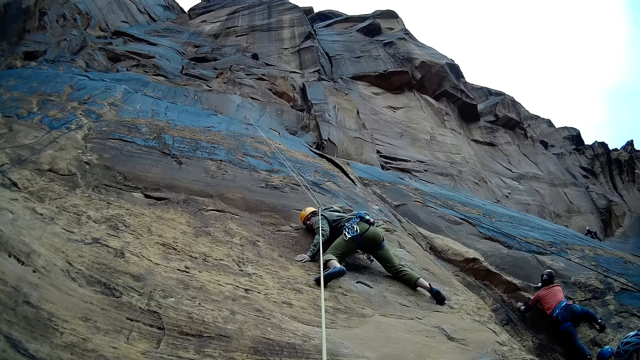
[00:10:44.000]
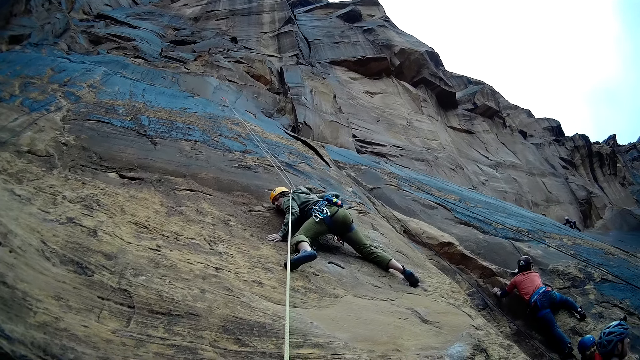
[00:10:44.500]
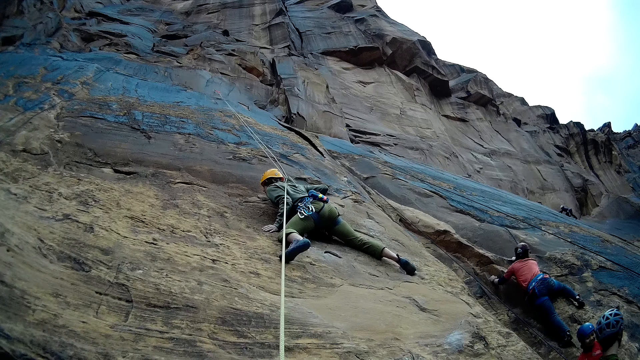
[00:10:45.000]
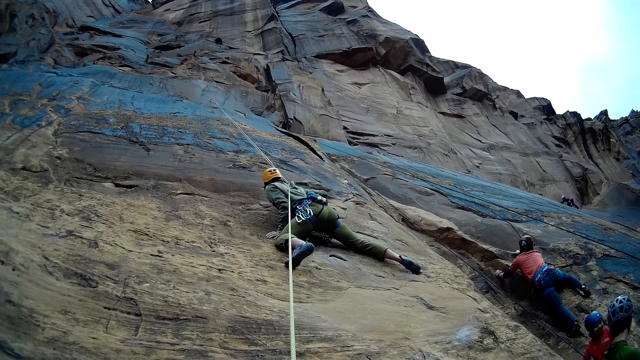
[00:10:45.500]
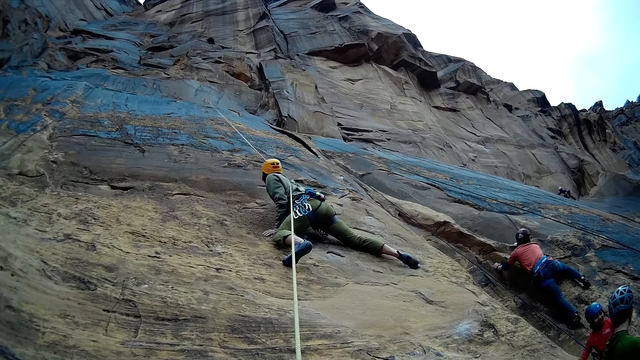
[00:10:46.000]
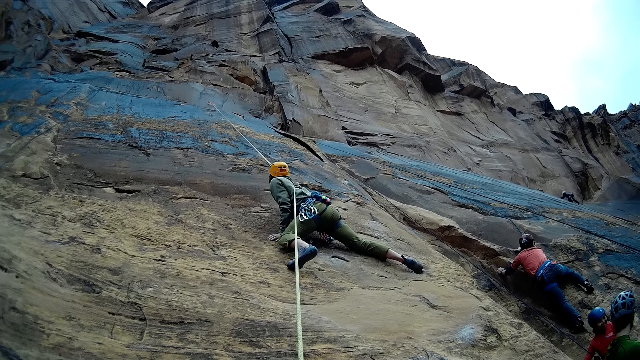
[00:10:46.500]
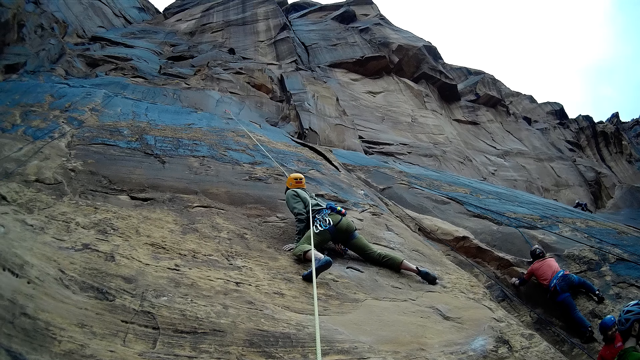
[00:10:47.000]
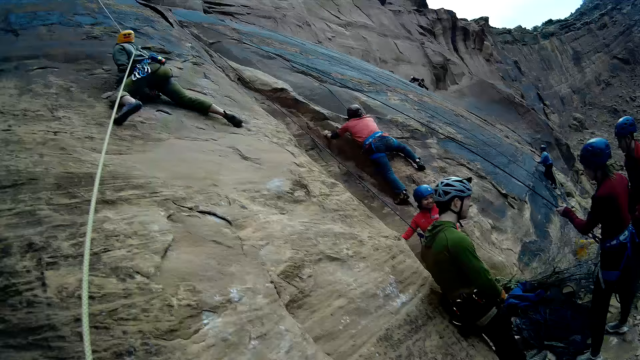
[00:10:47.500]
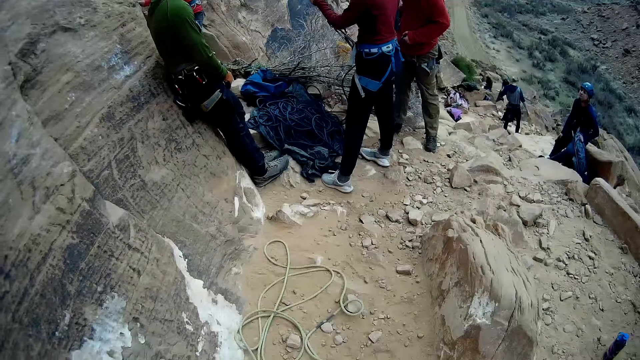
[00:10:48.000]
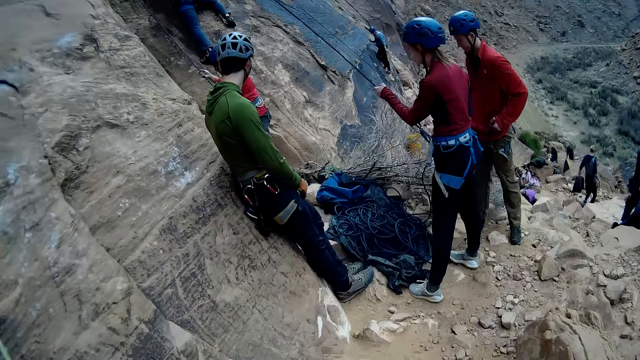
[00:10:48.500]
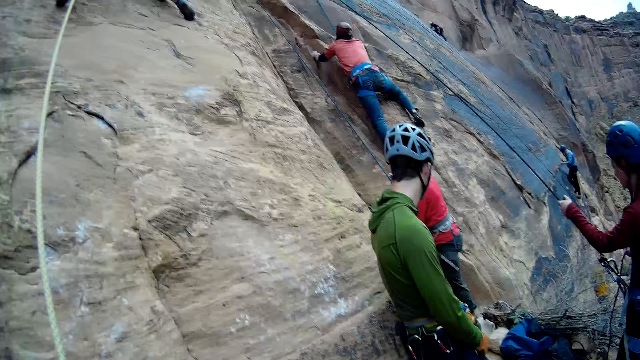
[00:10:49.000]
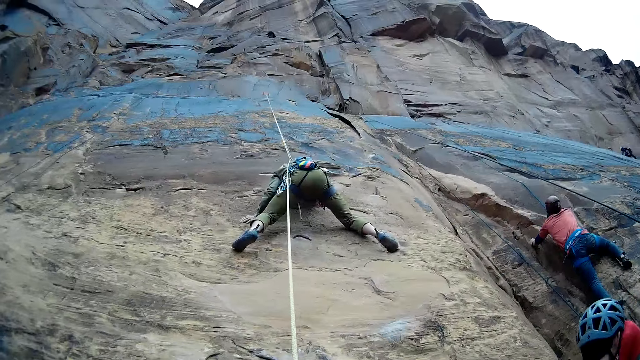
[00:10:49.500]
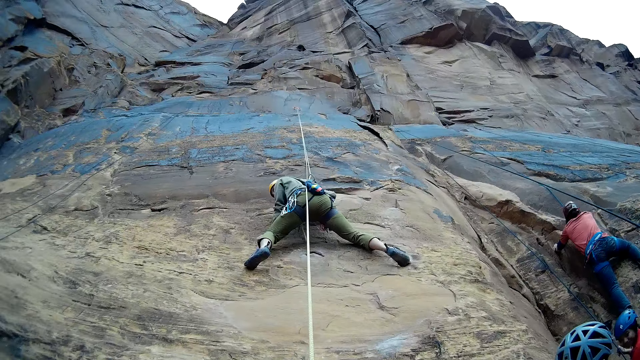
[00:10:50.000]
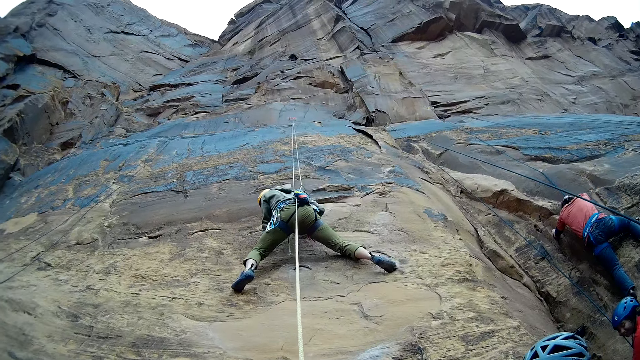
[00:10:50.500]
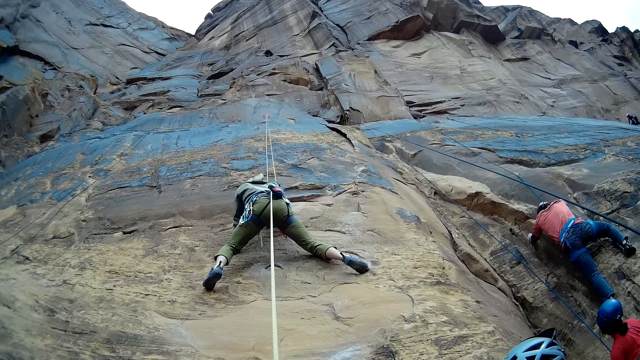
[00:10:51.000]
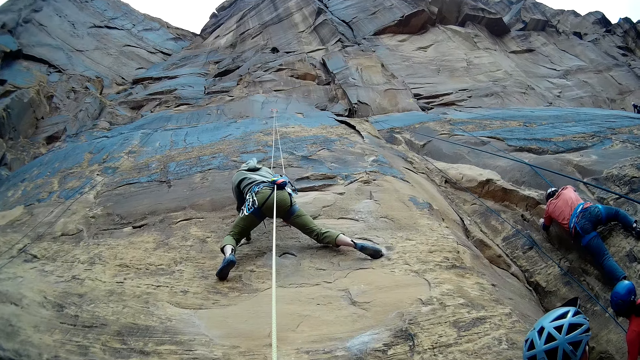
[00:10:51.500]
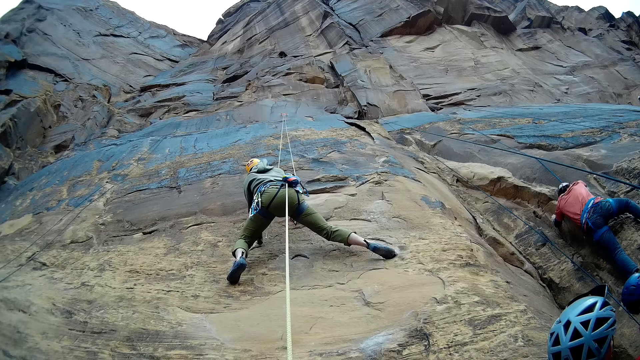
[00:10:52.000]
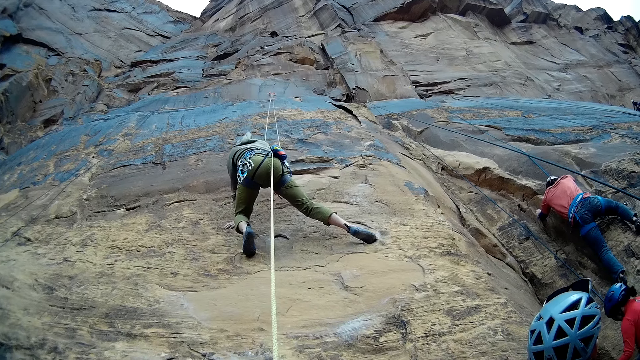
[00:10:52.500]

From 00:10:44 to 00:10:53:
A man moves under a climbing rope. The camera wearer looks around. Another man walks down the rocks. The camera wearer looks around.

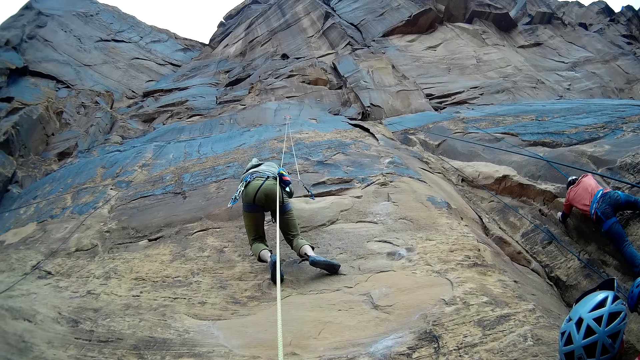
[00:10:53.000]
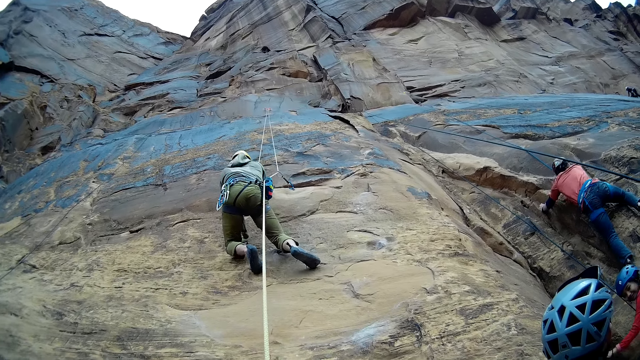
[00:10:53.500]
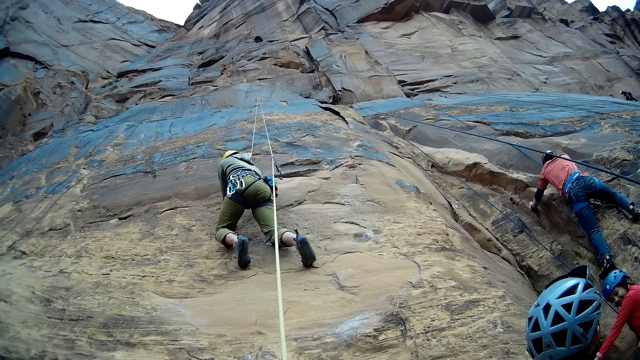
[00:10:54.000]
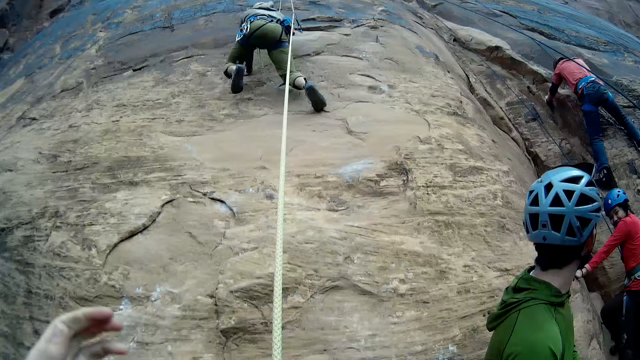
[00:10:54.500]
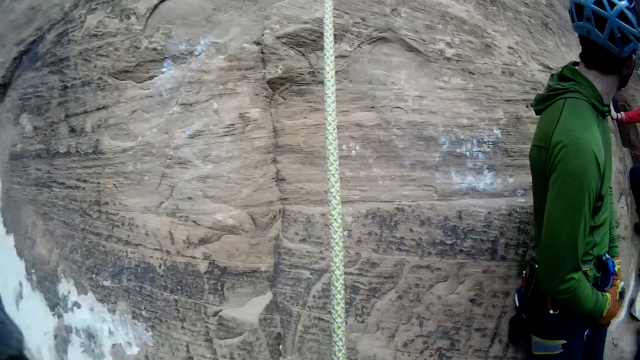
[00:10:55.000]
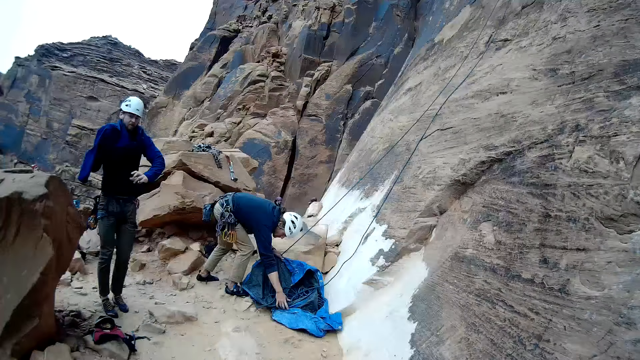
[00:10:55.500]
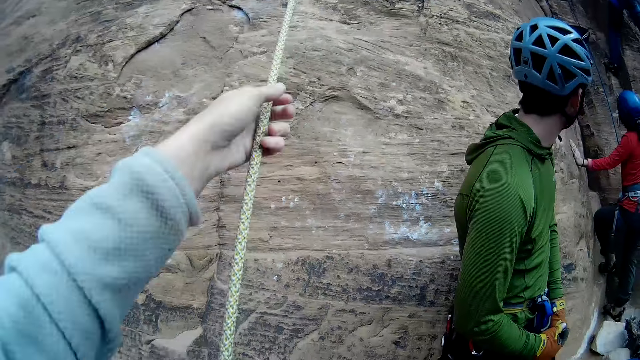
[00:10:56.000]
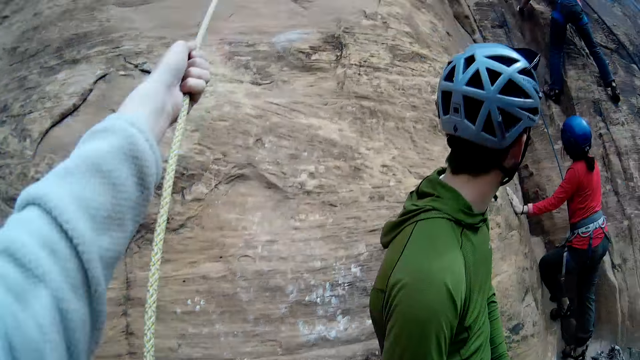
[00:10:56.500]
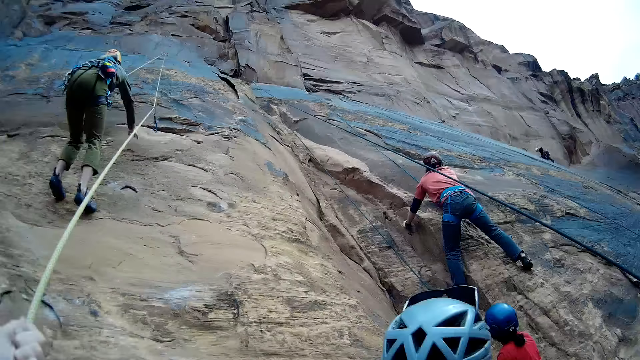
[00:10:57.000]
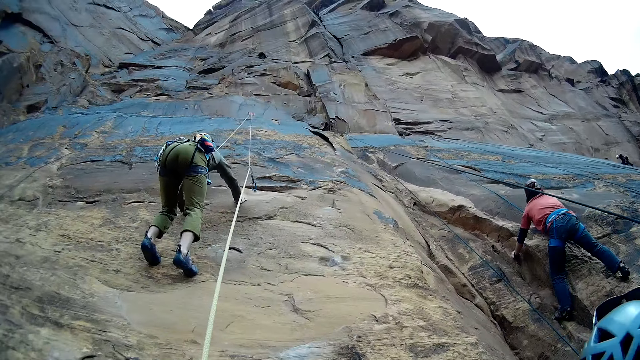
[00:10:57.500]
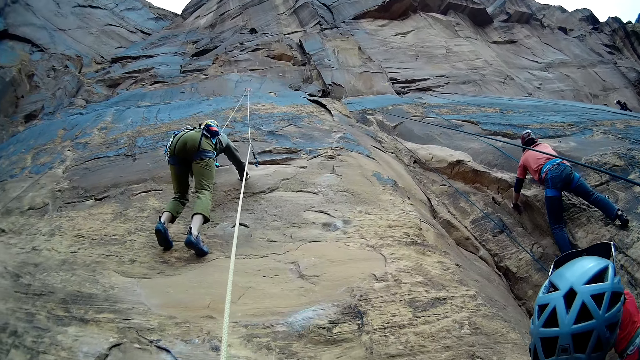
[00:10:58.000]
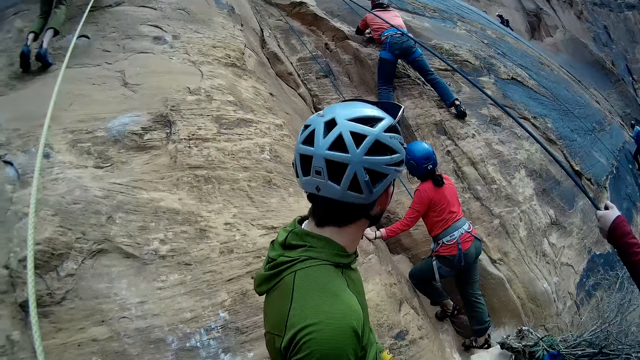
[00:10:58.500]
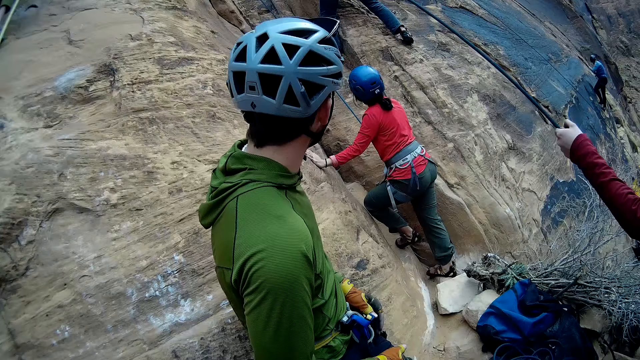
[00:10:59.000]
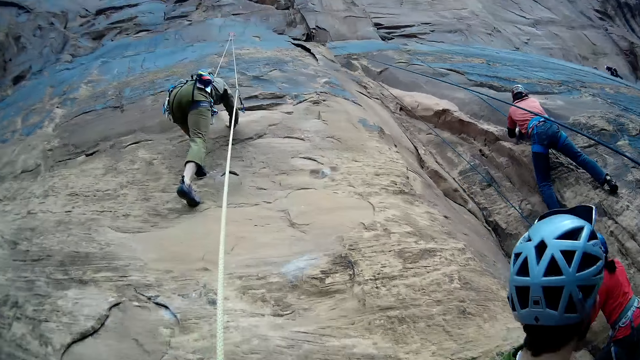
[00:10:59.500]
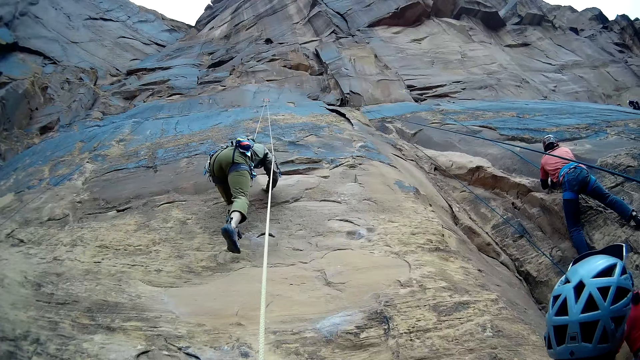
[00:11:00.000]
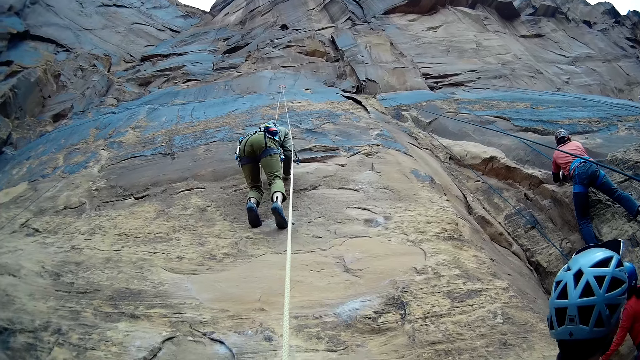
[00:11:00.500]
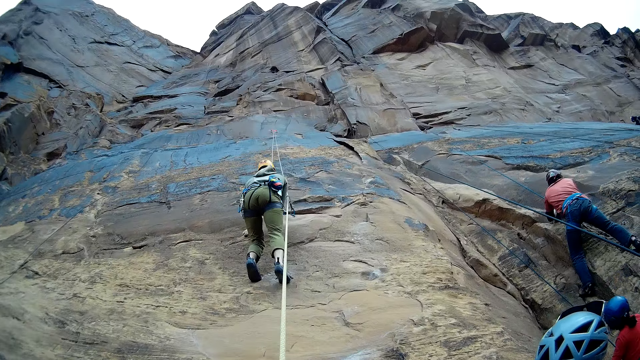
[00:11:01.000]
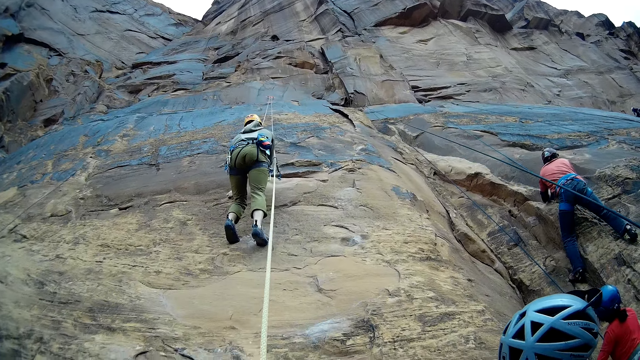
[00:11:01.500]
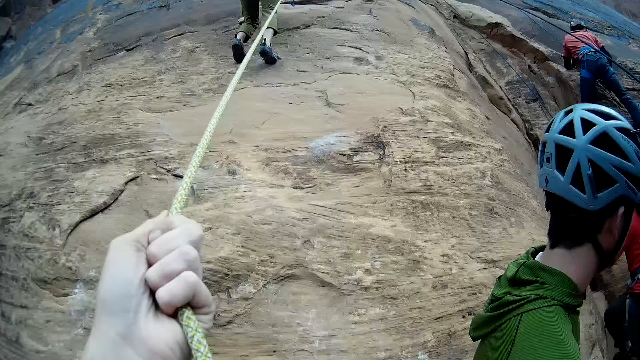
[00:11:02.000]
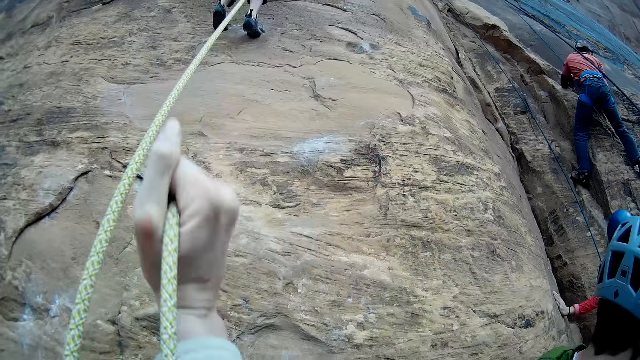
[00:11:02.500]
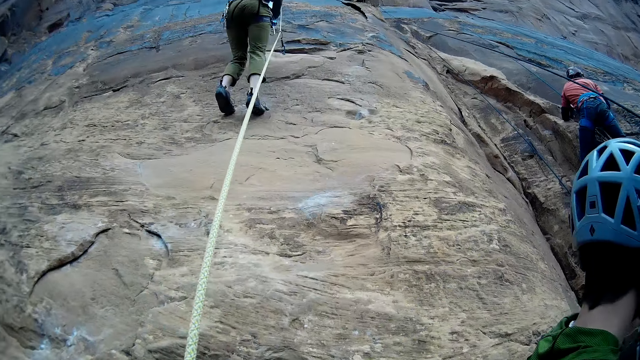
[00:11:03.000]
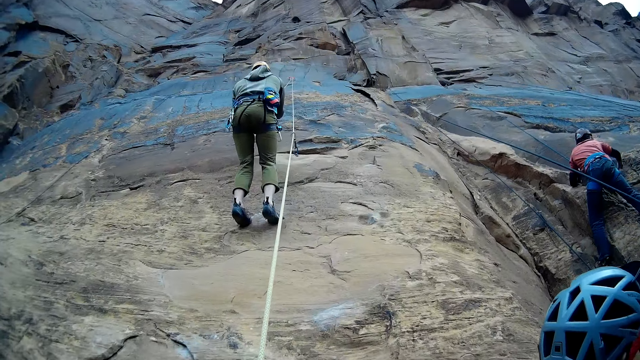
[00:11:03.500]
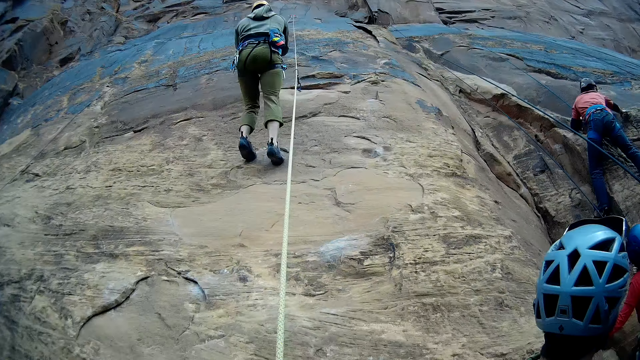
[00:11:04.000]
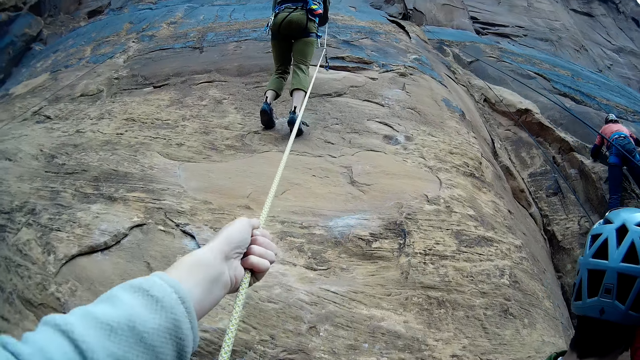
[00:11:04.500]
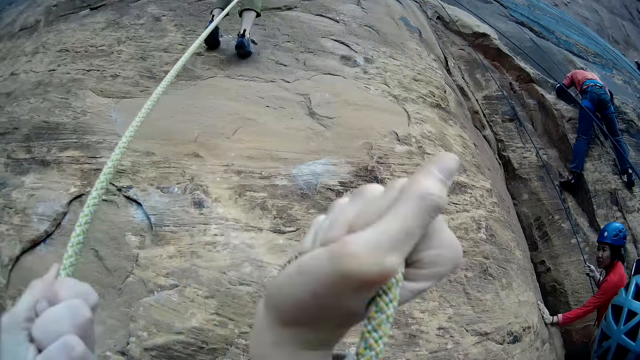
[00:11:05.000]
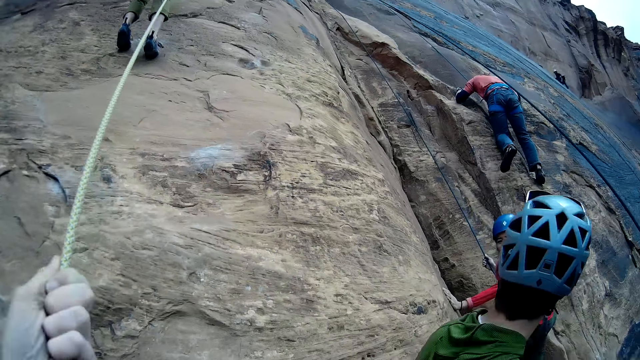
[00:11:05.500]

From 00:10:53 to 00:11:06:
A man moves under a climbing rope. Another man puts on a jacket. The camera wearer pulls the long straight dynamic rope on the mountain with his left hand. He holds the climbing rope with his left hand and looks around. He pulls the long straight dynamic rope on the mountain with his hands simultaneously and tightens the climbing rope on a quickdraw.
